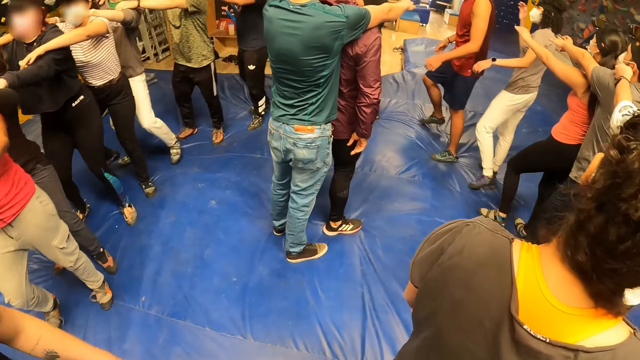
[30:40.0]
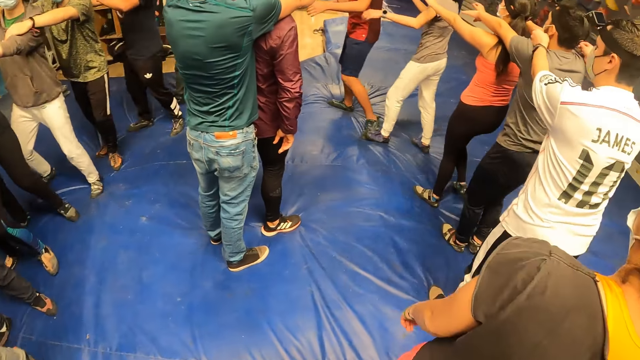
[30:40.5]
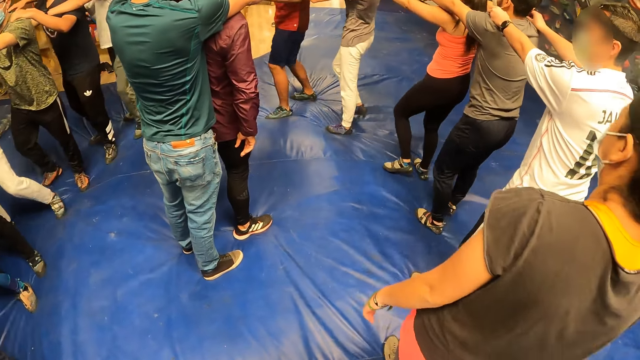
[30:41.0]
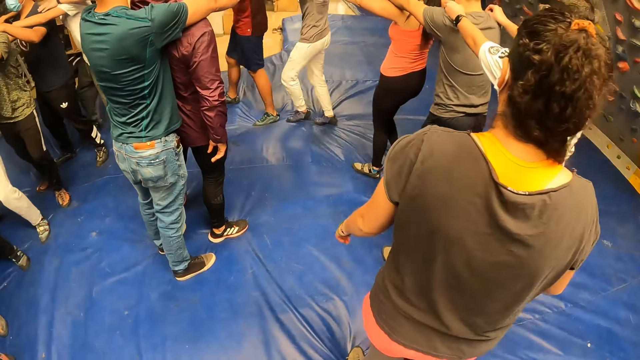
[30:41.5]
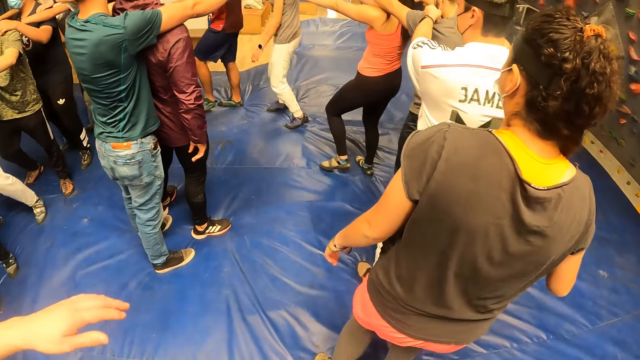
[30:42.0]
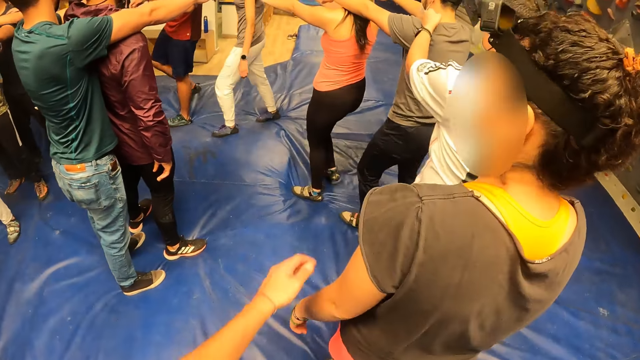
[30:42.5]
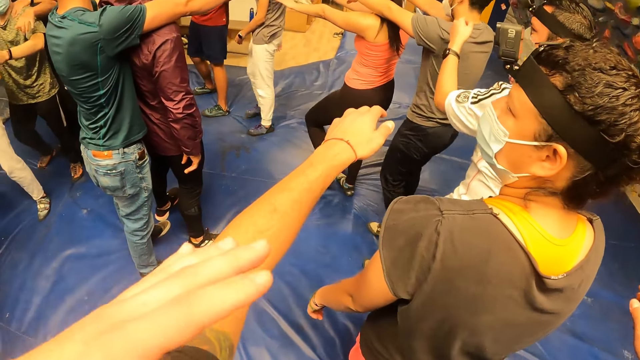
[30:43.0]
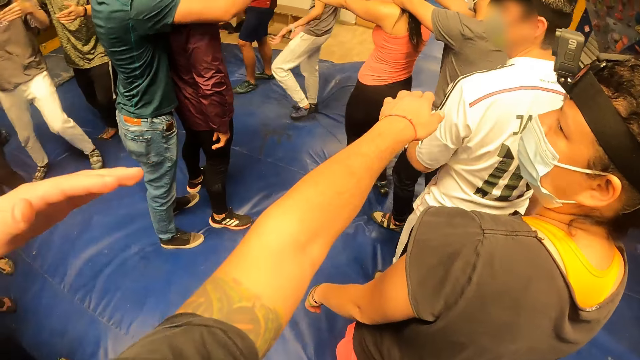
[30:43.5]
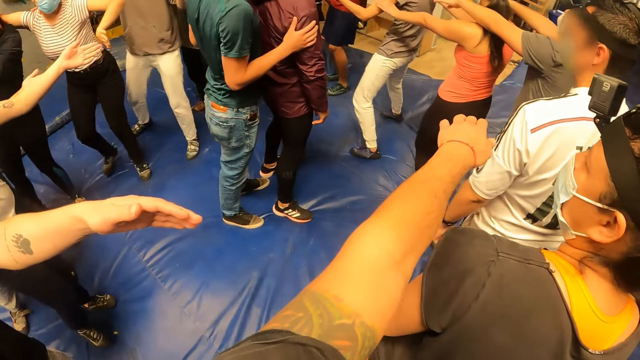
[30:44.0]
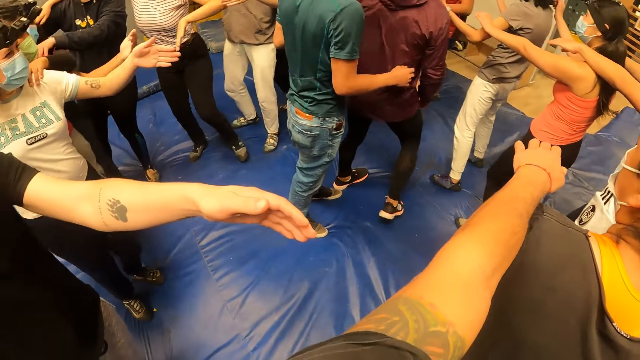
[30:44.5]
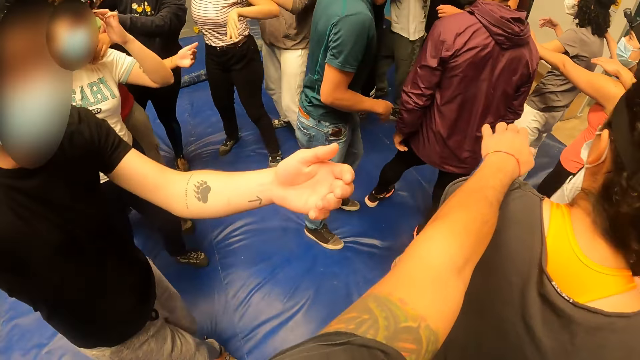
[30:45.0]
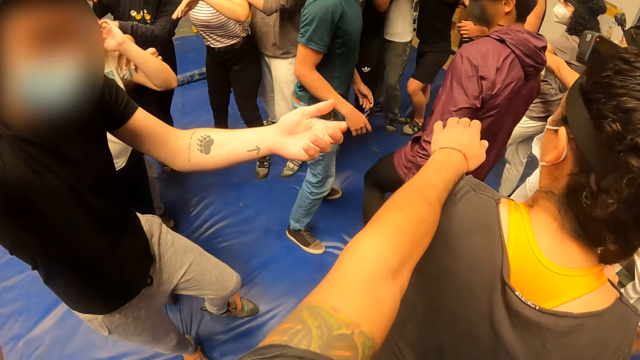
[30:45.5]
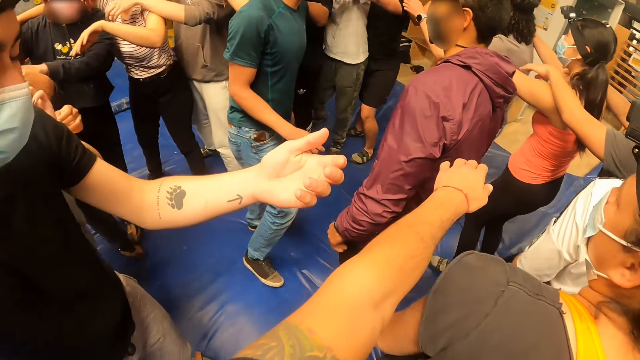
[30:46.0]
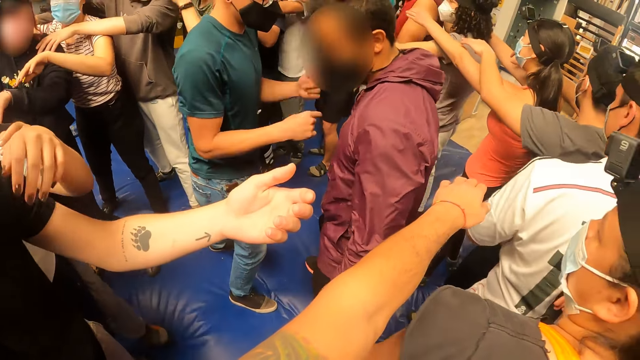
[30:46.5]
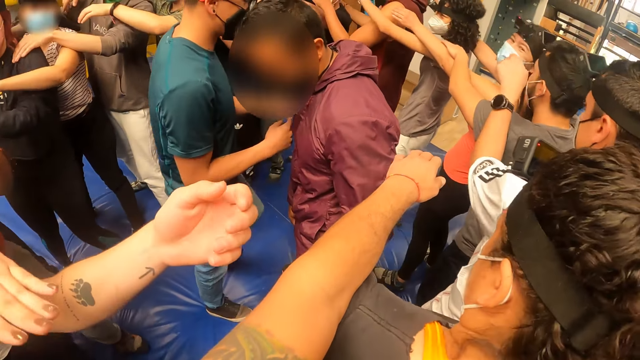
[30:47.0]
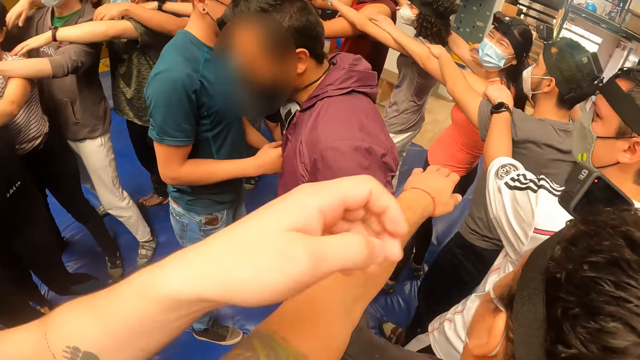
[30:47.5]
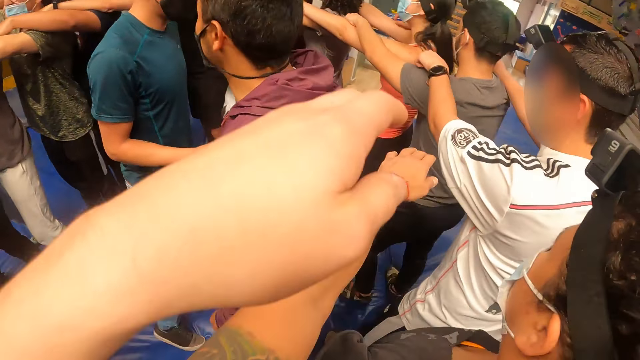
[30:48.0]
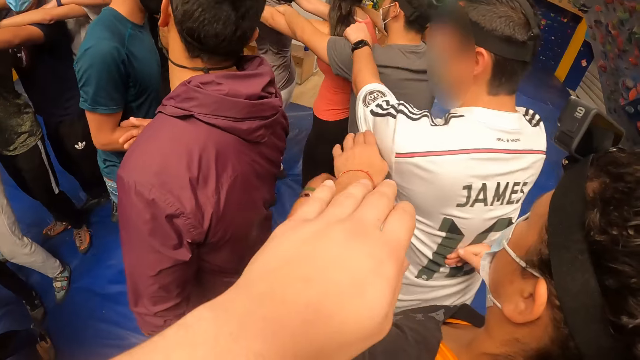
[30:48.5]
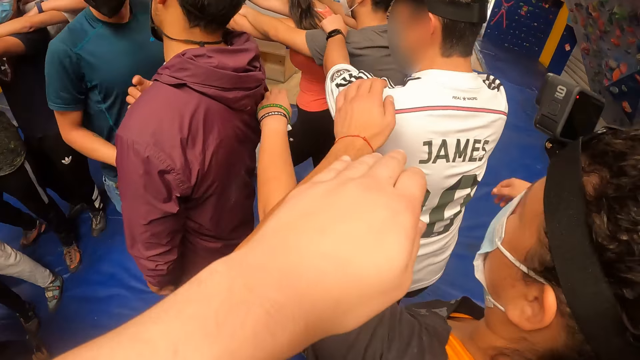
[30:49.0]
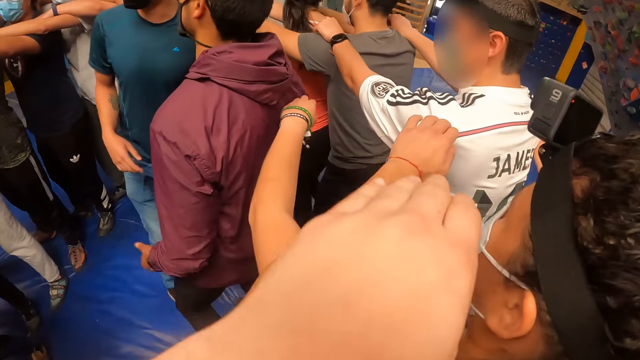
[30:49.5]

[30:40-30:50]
The camera wearer walks forward. He stretches both hands. He raises his hands. He puts his hands on a person's shoulders.

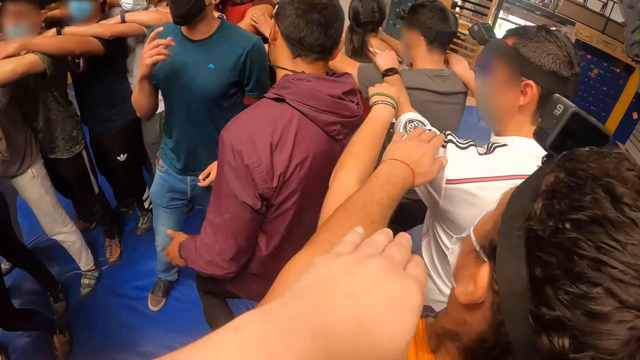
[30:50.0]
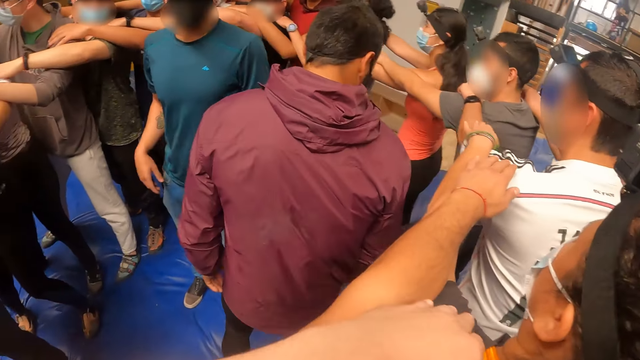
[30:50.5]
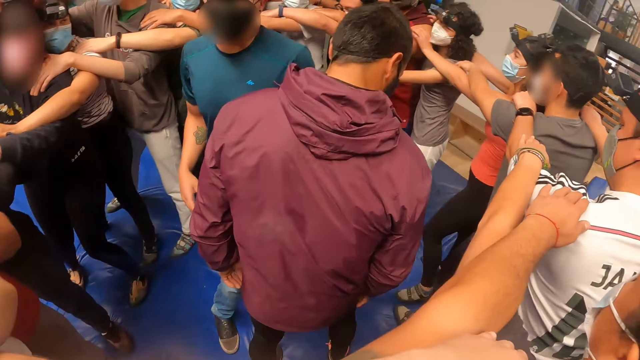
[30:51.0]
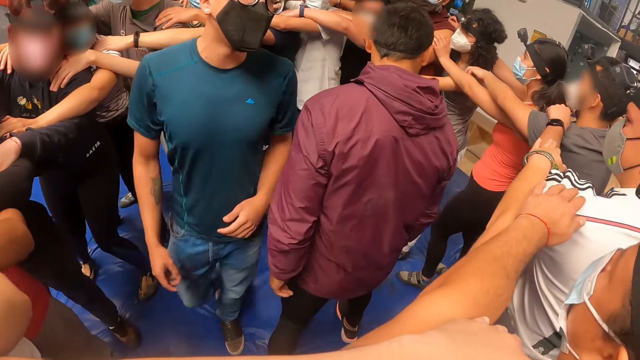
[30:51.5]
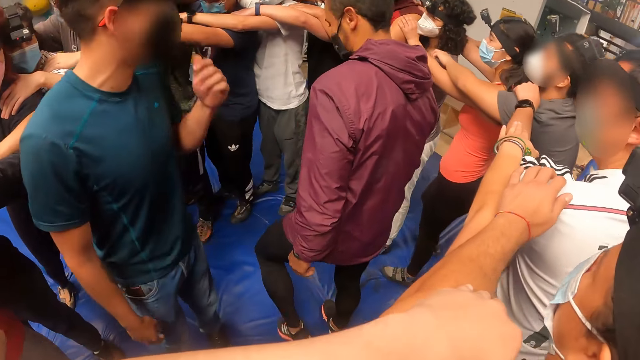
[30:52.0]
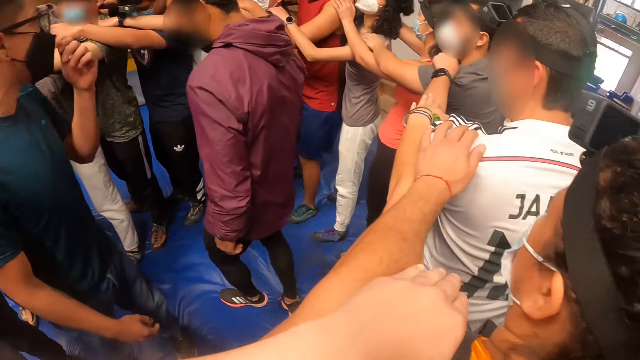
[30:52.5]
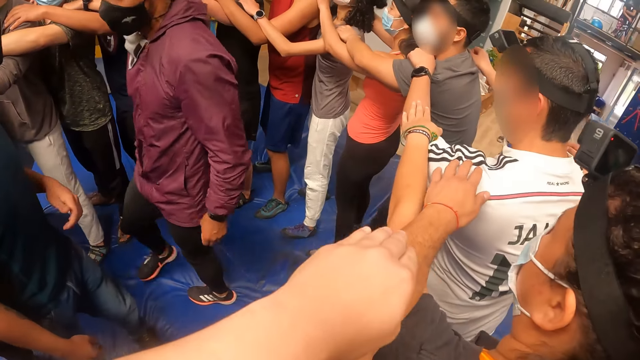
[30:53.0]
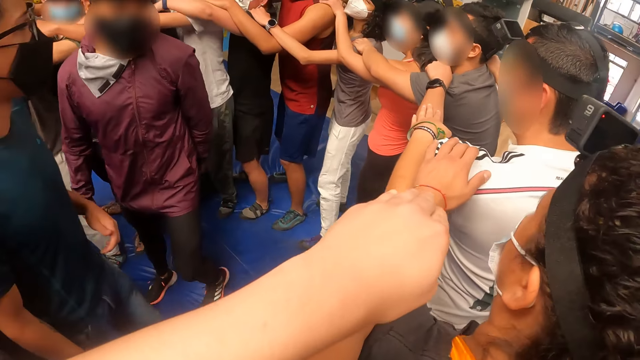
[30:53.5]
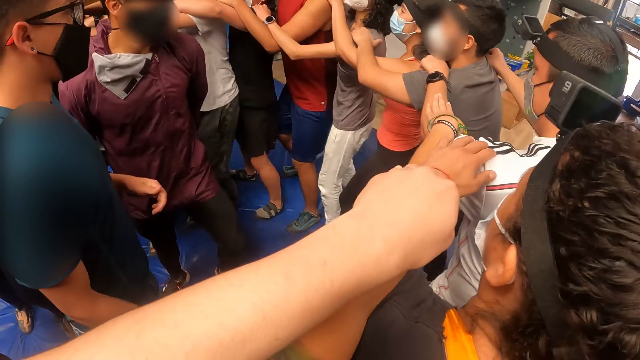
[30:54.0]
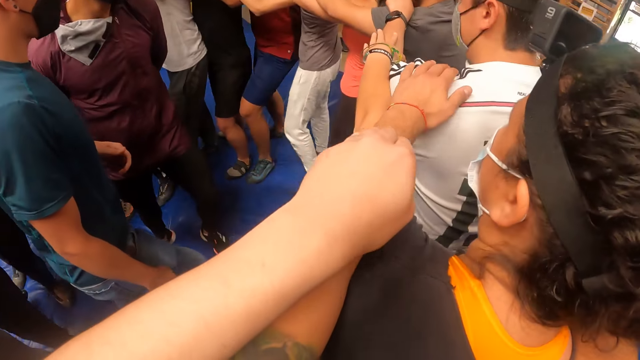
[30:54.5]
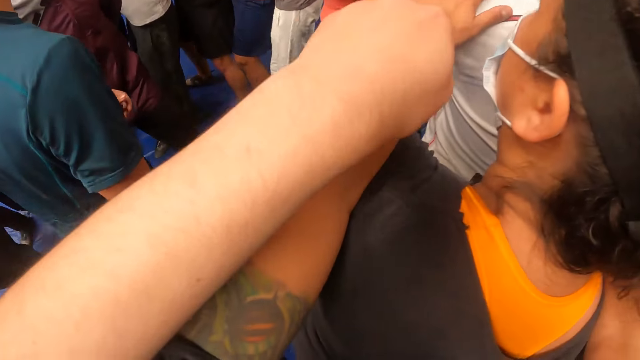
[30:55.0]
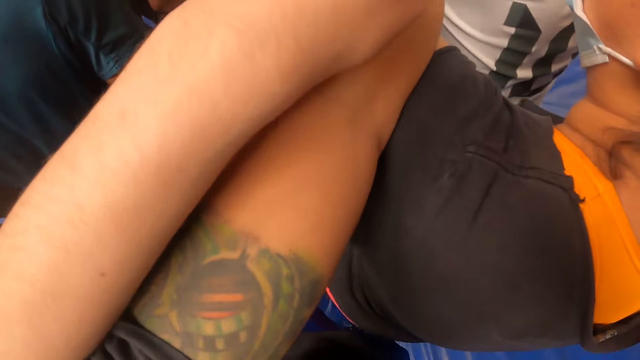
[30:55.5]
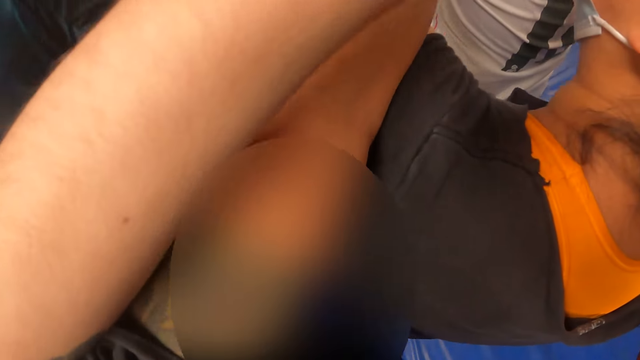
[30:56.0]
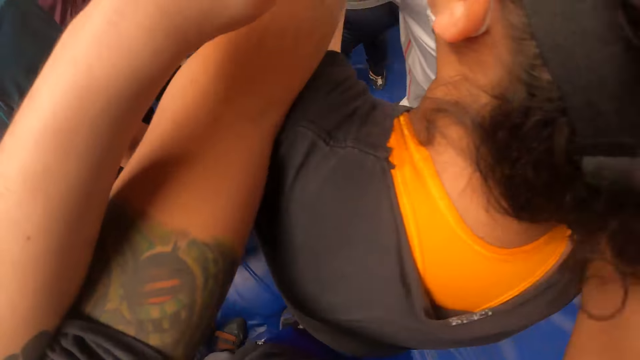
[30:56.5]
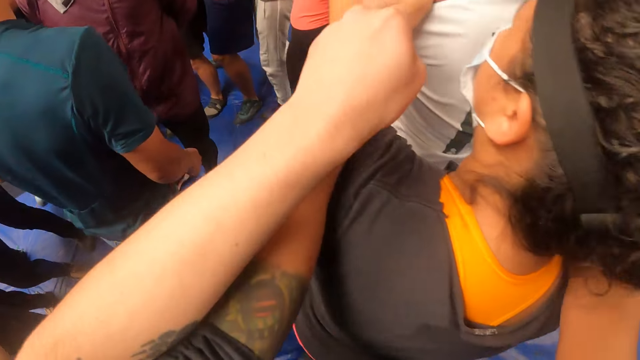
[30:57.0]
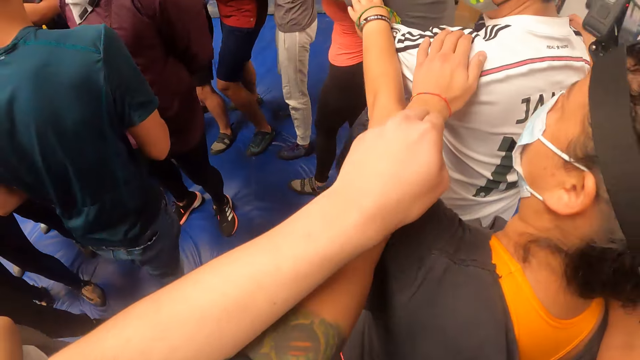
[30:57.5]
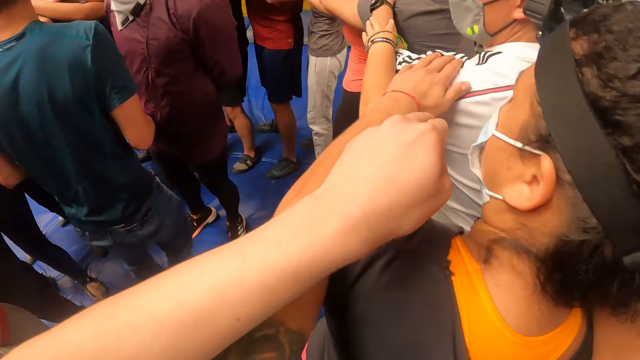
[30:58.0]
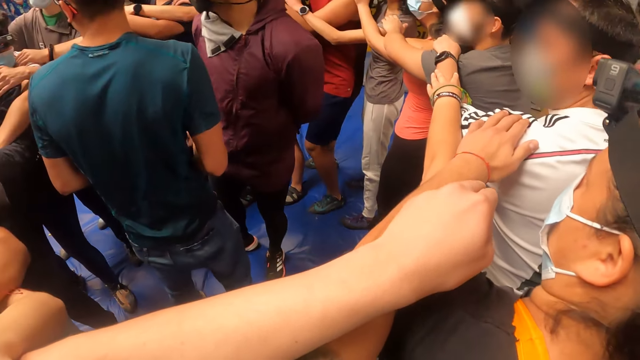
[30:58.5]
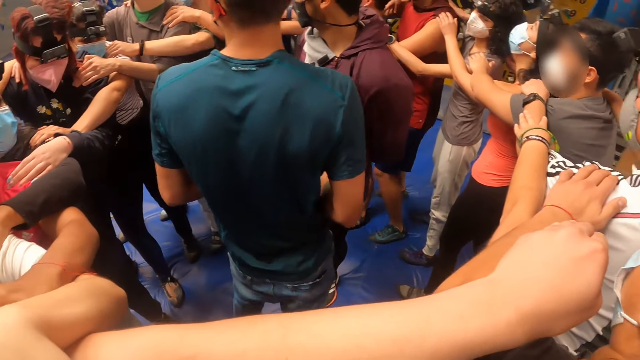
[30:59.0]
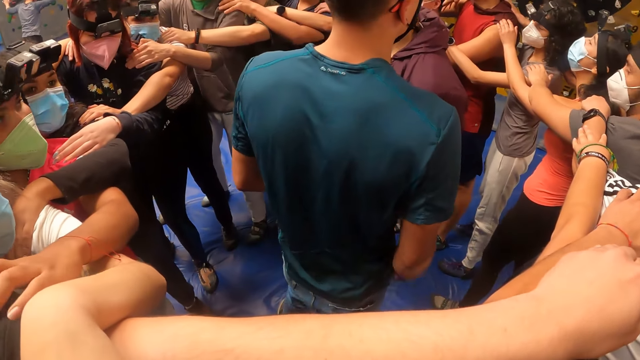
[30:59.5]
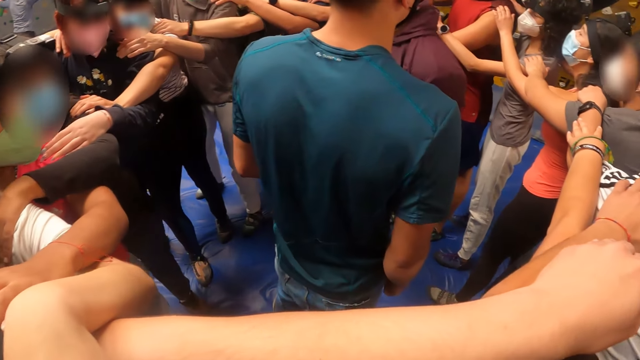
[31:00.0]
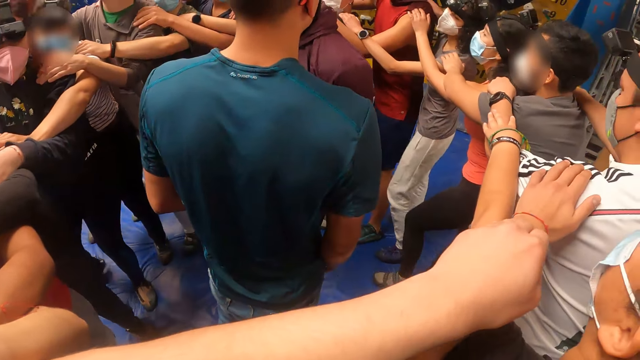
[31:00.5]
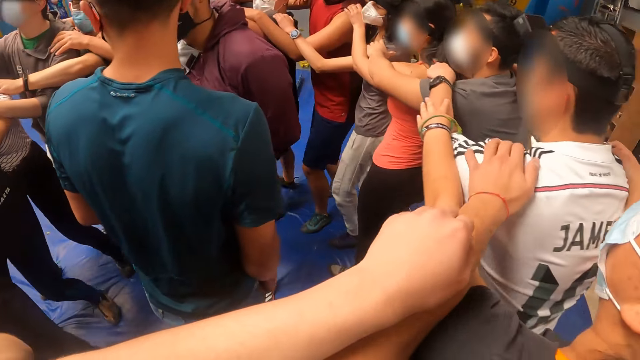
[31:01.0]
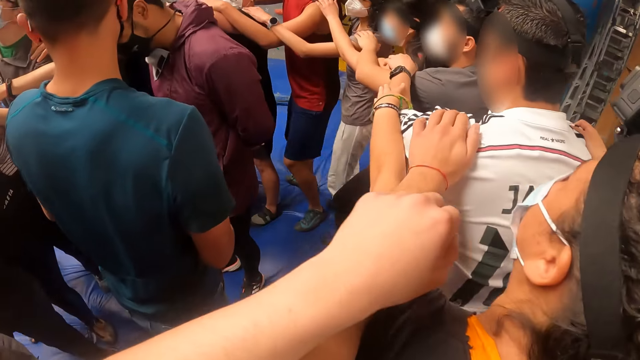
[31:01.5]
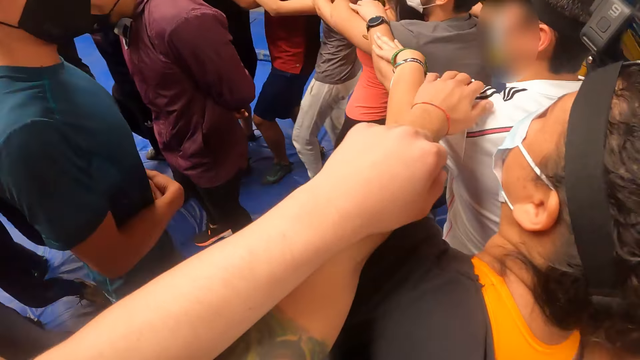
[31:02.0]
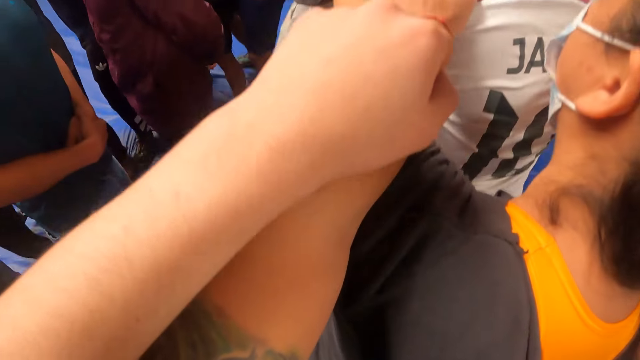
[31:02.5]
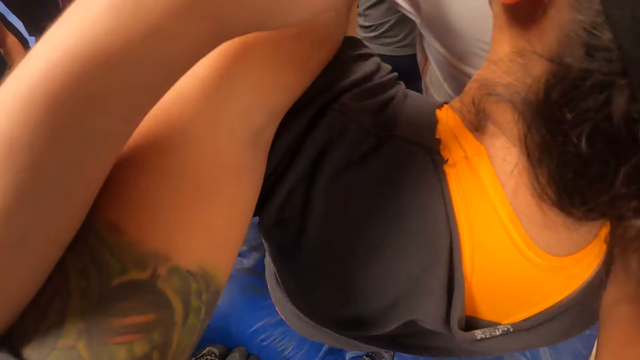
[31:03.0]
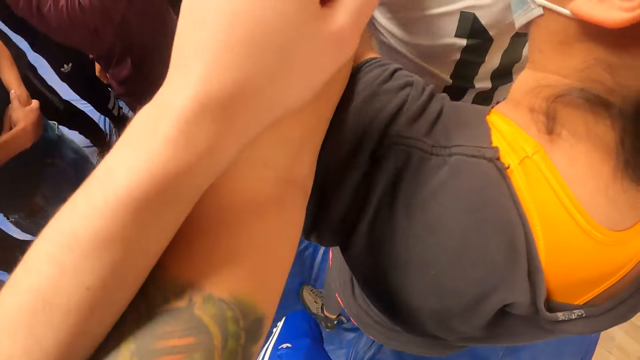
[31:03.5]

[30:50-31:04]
The camera wearer touches a person's shoulders. Another person puts his hand on top of the camera wearer's hands. The camera wearer looks around. They circle around the instructor with the group of people.
